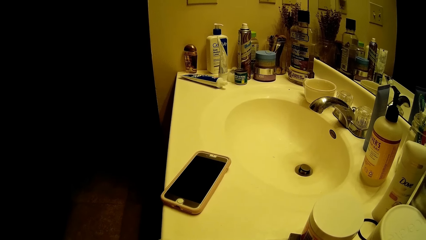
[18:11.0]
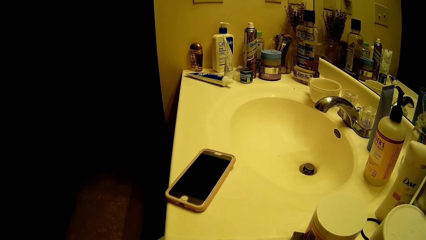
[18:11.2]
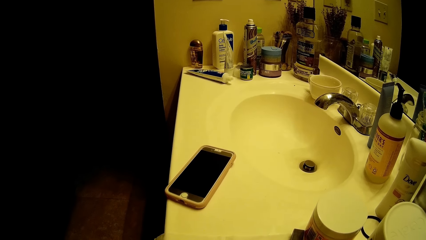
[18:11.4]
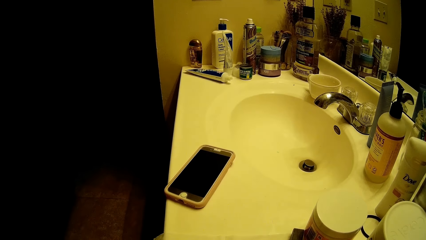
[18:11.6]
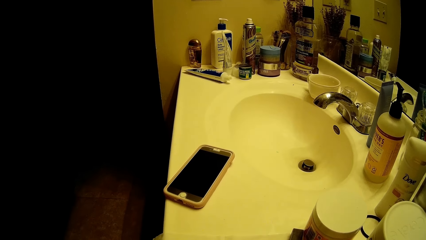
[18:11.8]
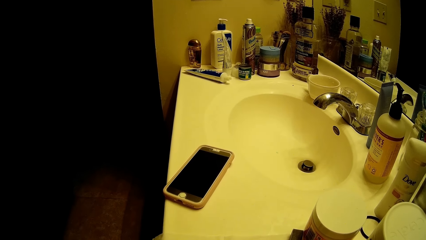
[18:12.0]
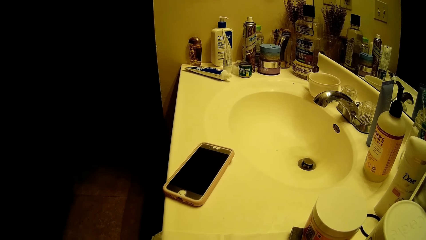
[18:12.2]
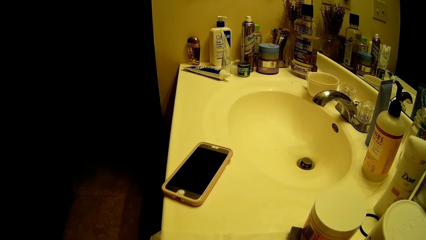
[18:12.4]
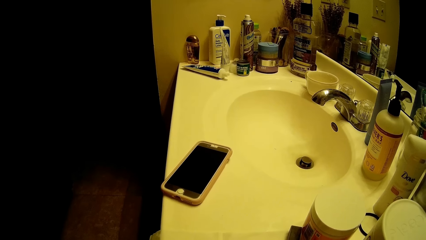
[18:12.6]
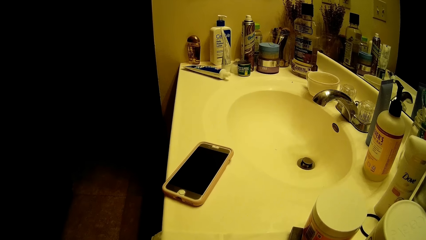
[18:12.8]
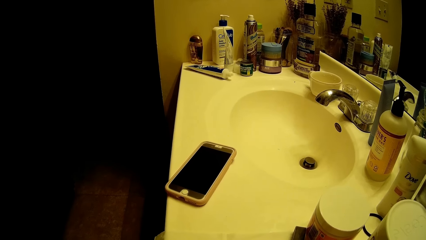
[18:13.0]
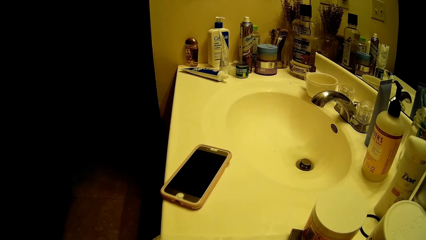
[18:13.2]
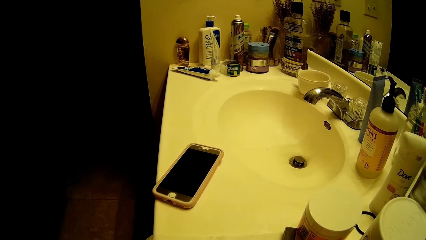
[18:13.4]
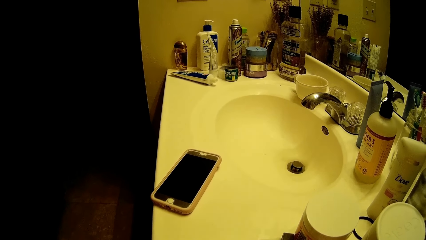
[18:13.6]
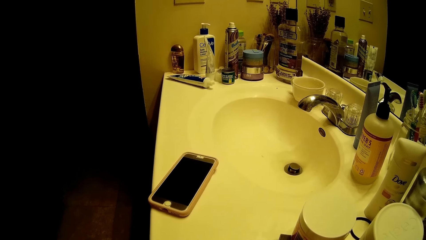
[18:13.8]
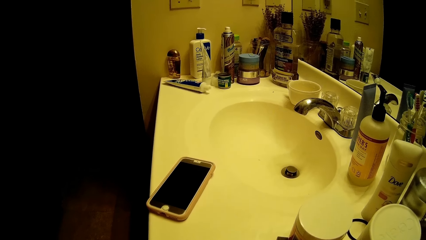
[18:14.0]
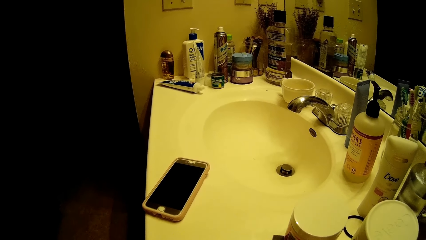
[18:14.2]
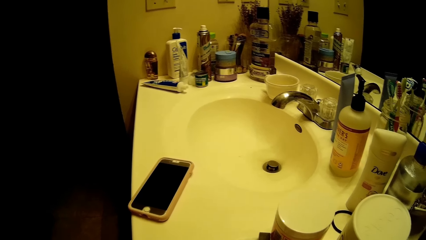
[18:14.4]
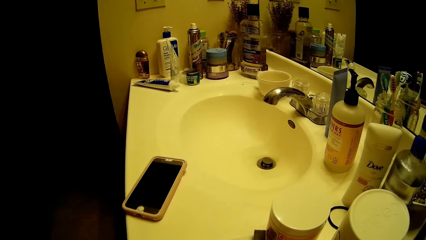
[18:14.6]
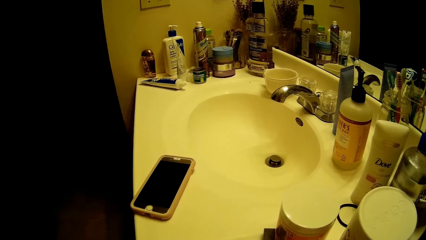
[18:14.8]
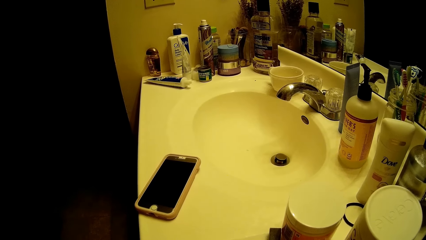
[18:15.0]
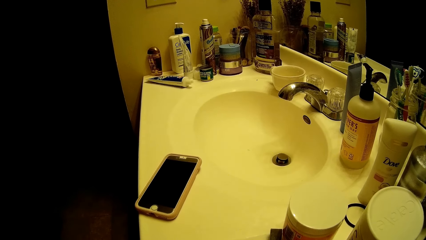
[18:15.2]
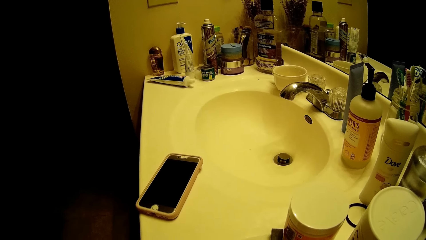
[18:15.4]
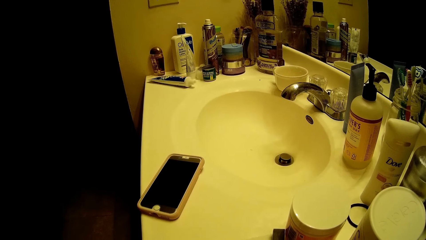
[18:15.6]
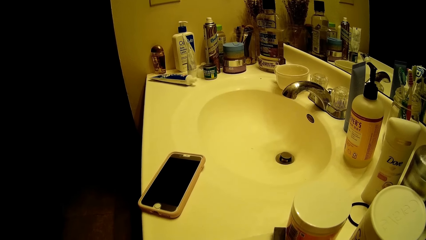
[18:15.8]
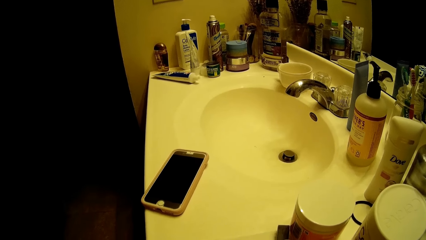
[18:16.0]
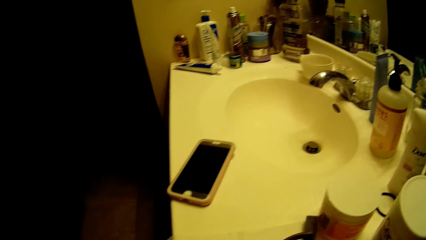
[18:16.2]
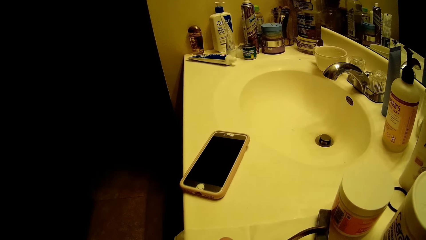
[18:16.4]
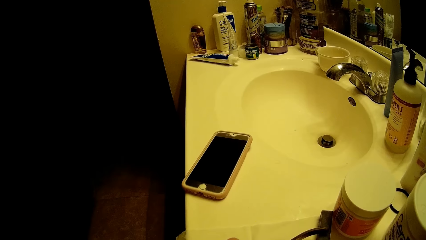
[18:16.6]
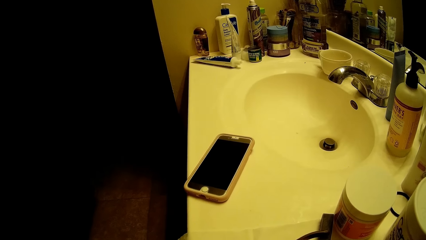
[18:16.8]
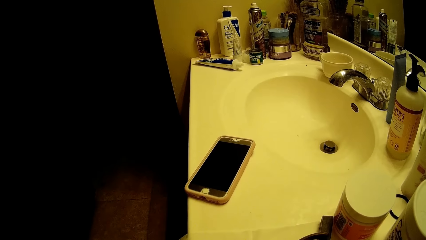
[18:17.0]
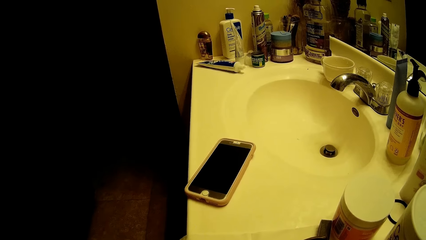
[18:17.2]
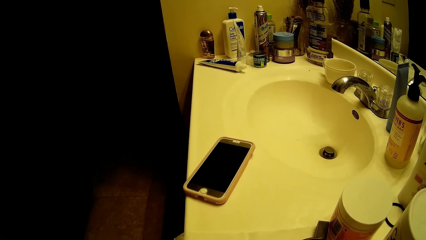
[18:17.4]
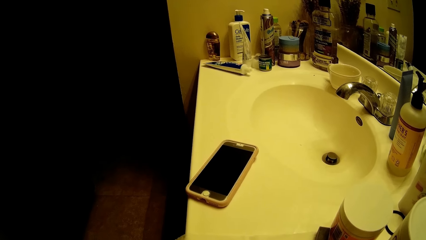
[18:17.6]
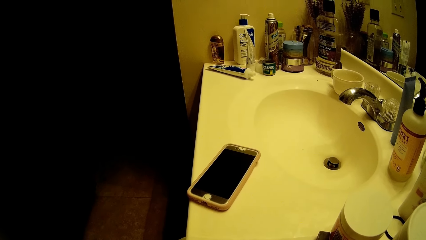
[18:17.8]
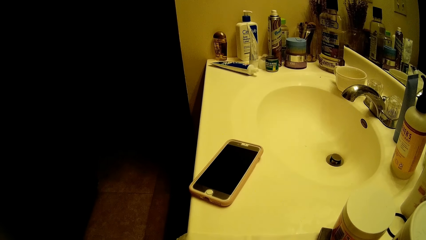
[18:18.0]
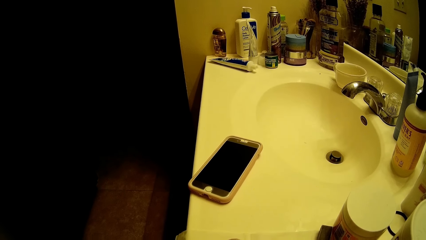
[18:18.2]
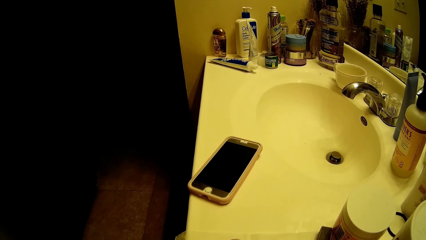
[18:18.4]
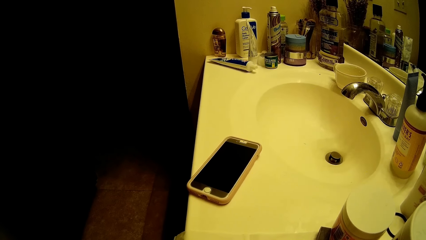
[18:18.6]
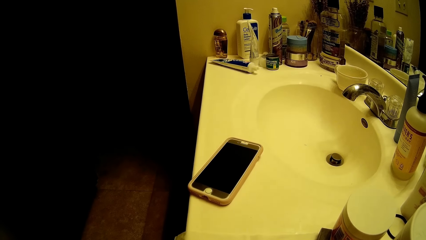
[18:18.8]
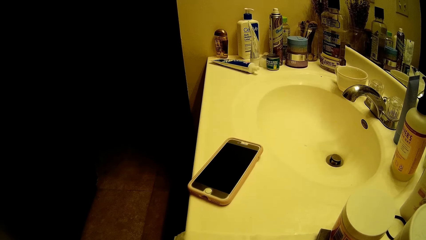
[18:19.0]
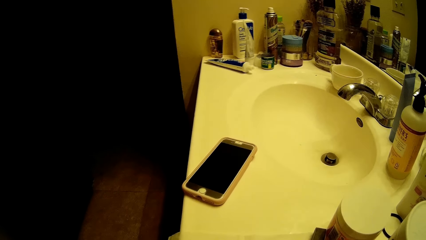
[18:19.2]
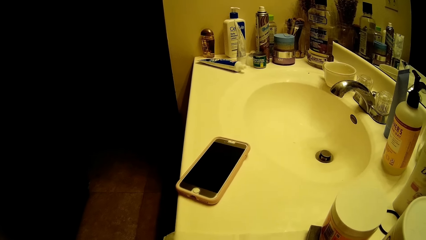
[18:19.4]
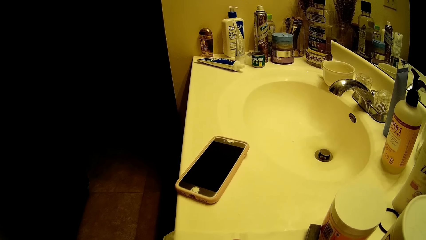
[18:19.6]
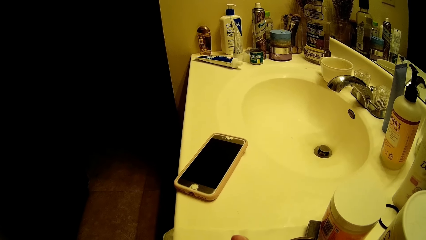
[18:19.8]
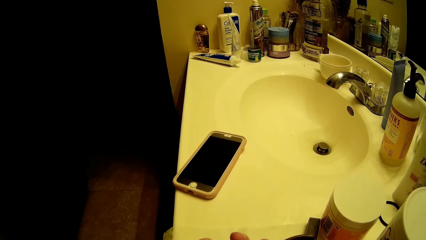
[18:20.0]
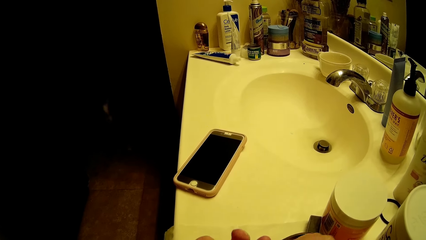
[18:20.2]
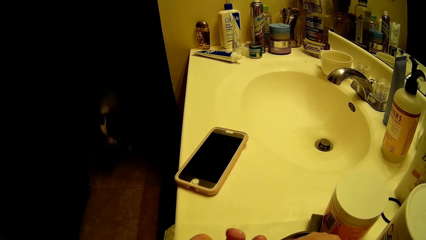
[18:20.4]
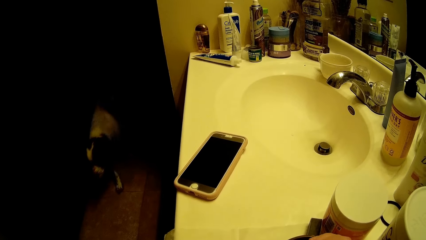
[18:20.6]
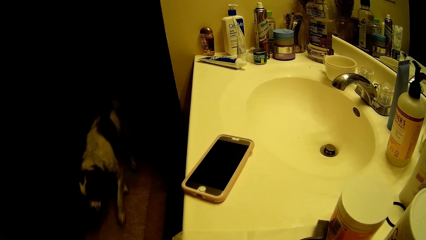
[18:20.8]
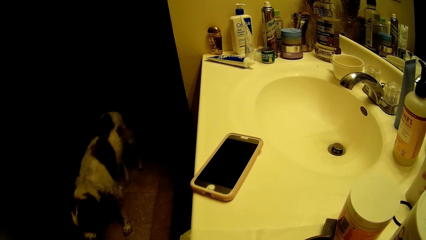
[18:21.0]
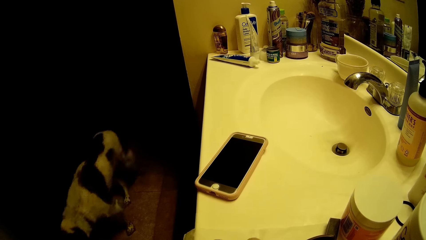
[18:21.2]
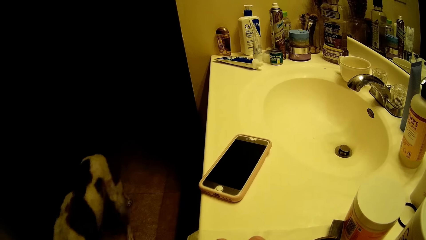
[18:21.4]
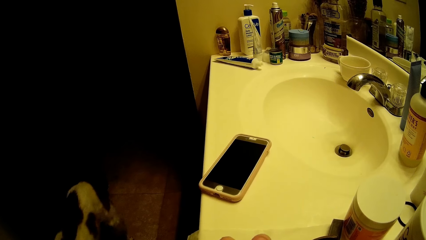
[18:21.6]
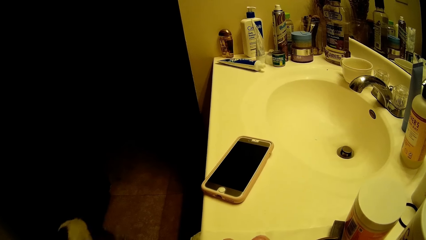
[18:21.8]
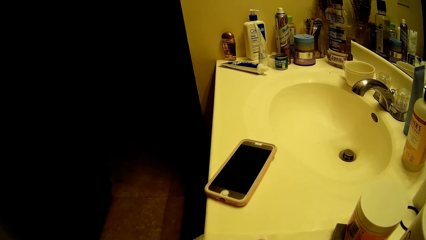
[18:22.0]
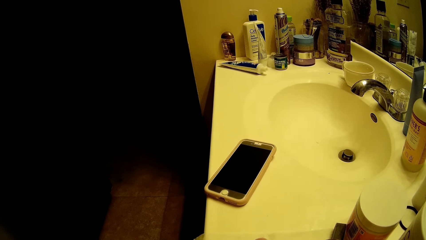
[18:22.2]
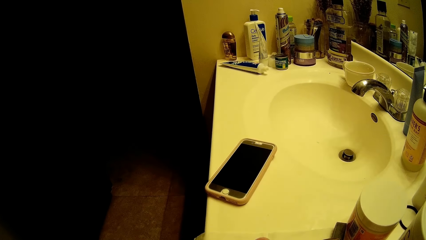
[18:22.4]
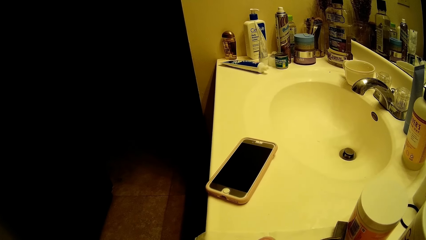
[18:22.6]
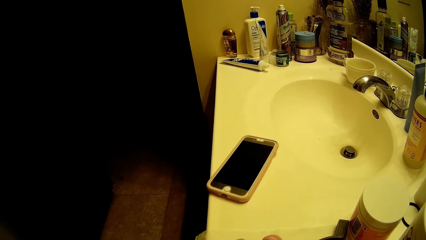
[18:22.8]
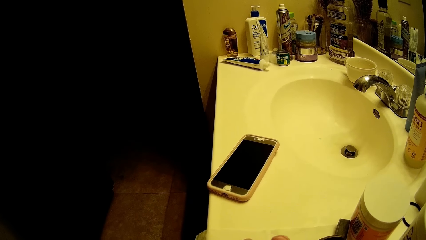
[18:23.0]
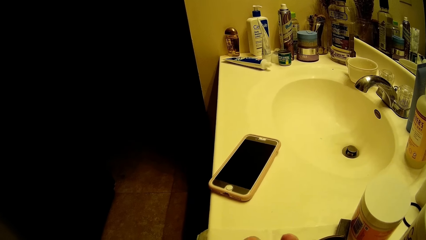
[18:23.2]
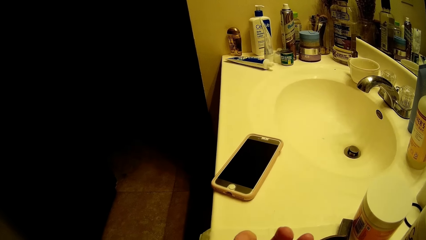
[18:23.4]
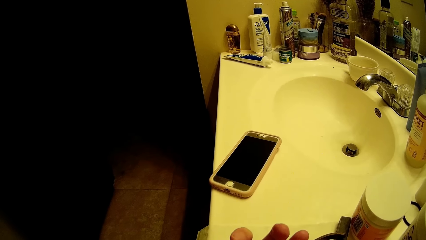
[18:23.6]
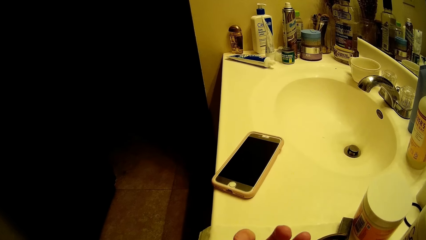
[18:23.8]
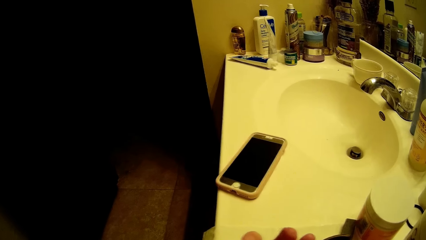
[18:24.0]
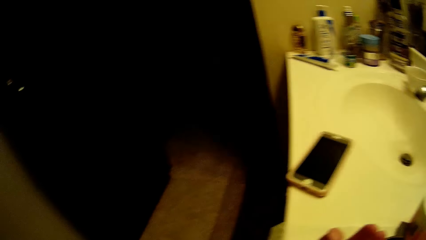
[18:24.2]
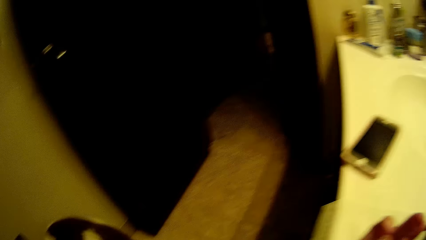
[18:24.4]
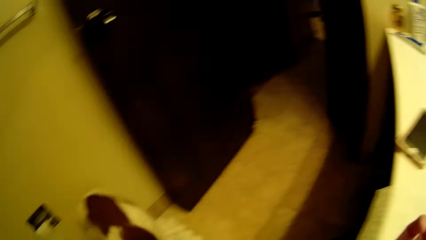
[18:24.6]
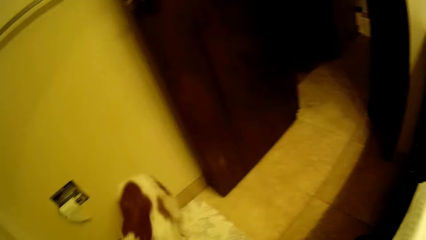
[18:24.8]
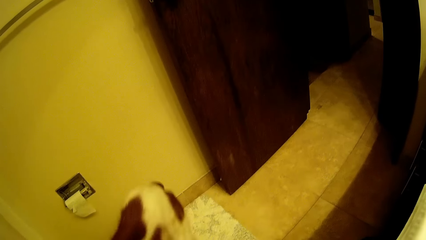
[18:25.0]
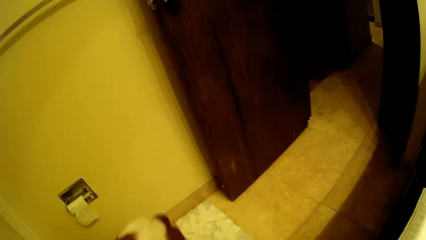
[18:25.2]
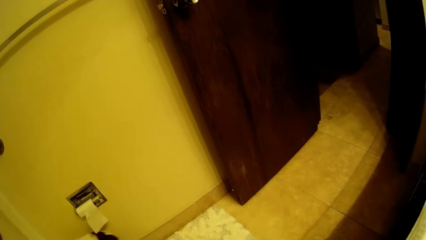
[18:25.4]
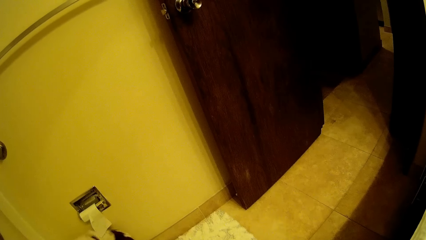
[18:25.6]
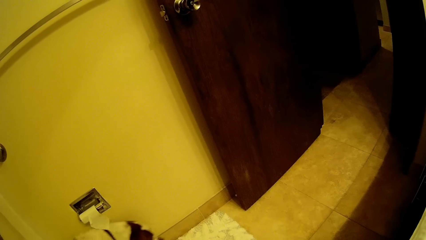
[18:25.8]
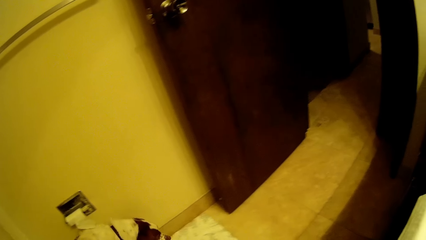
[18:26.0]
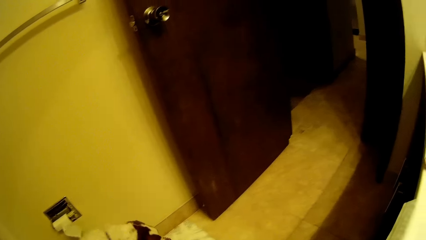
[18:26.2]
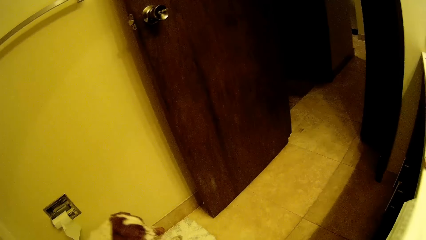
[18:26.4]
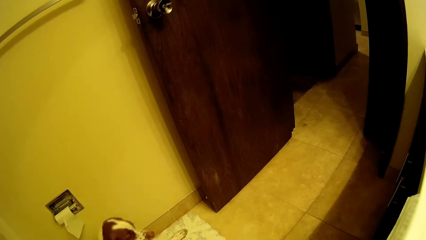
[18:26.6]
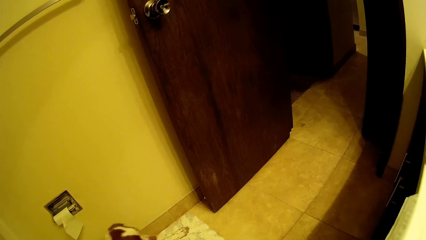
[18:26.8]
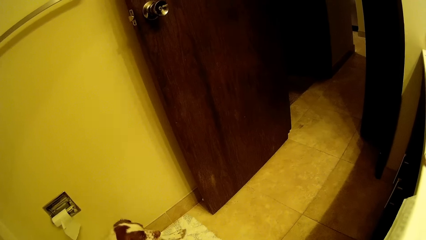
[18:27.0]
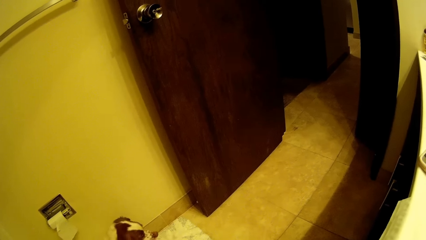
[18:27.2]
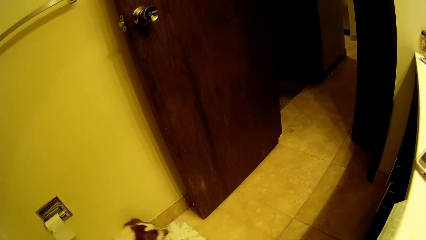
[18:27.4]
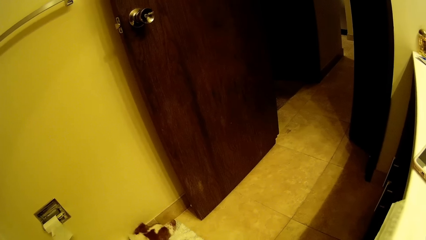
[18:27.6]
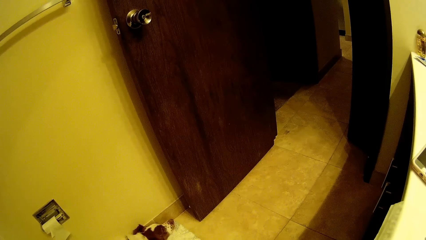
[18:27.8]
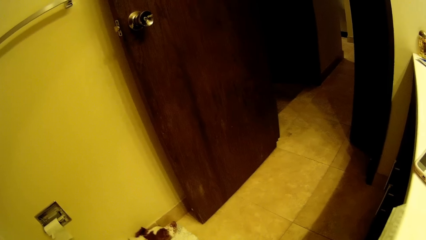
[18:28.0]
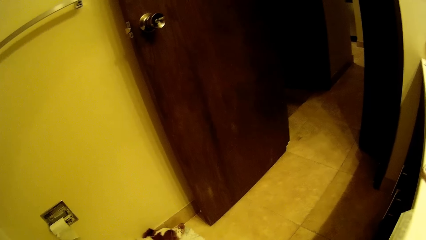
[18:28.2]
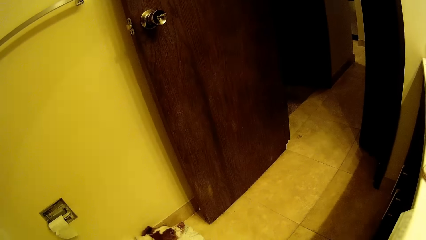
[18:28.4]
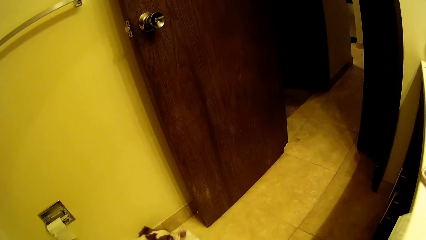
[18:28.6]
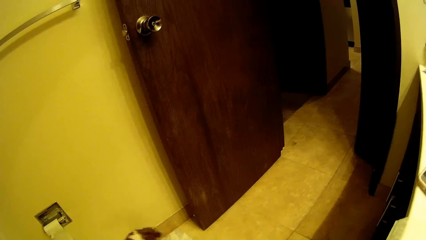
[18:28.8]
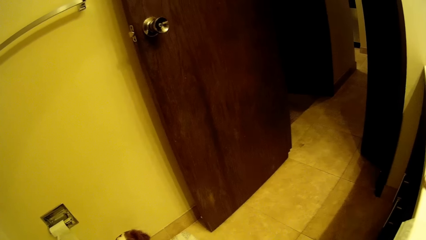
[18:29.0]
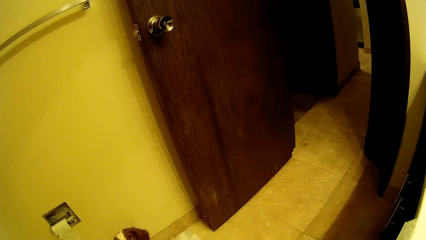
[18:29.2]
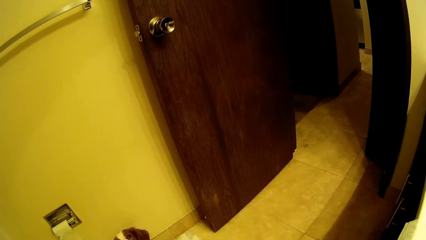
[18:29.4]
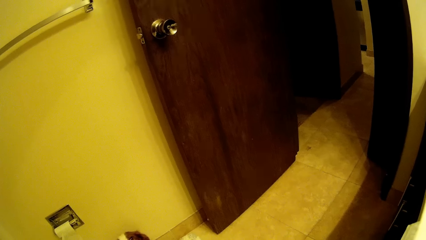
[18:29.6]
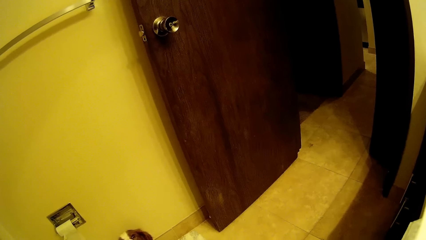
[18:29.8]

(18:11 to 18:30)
The camera wearer files the plastic film with the file. She smoothens her fingernails with the nail file in her right hand. A dog walks past the camera wearer. The dog lays on the floor.
